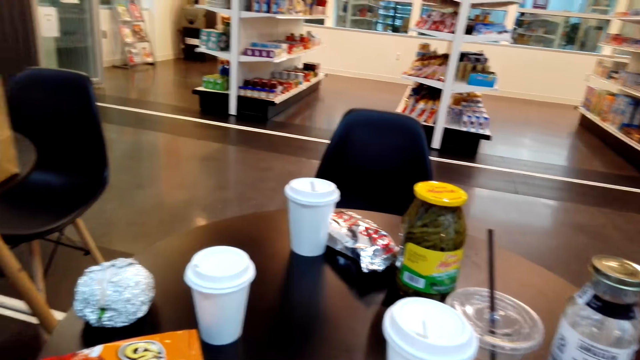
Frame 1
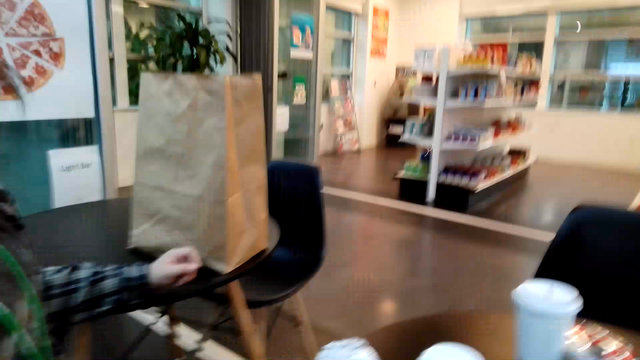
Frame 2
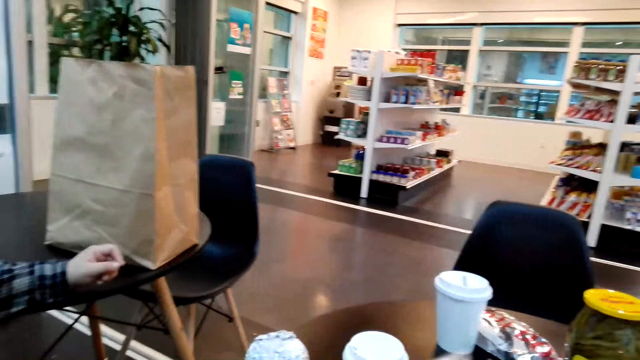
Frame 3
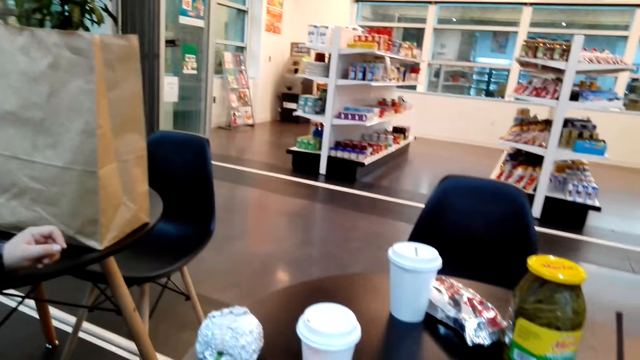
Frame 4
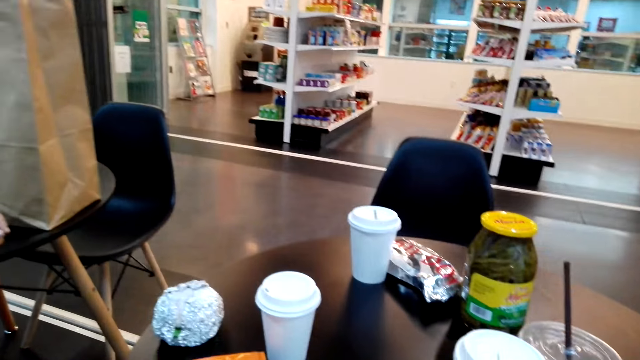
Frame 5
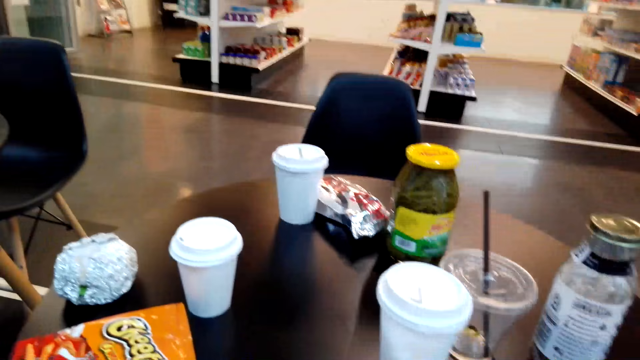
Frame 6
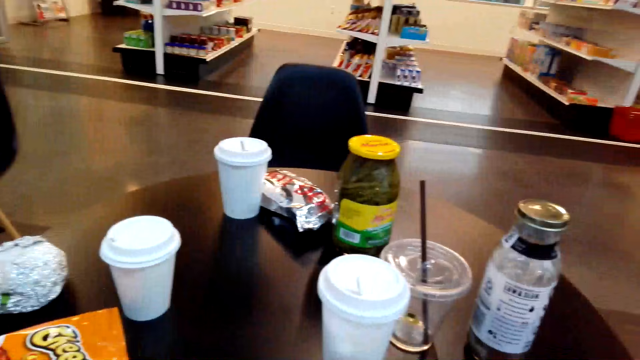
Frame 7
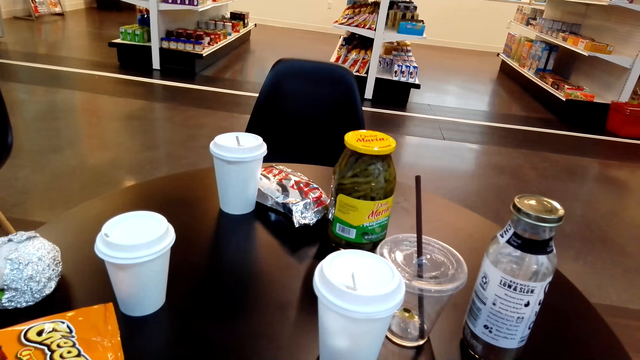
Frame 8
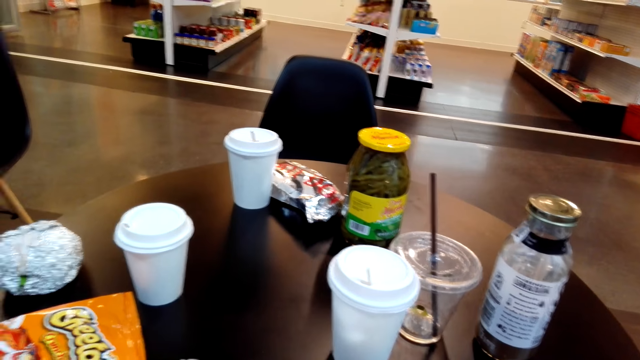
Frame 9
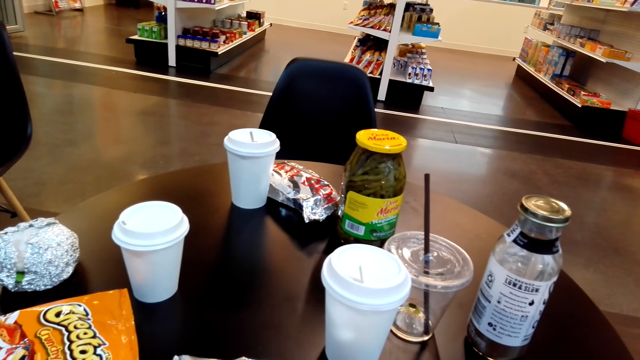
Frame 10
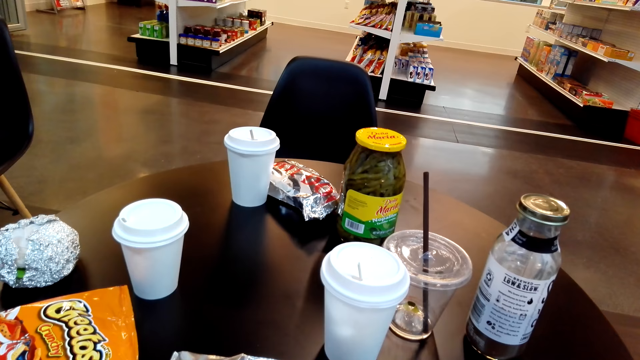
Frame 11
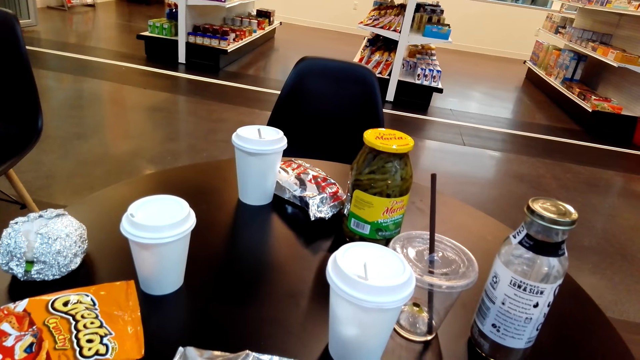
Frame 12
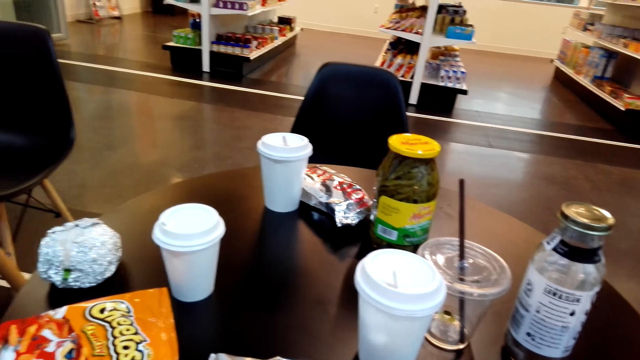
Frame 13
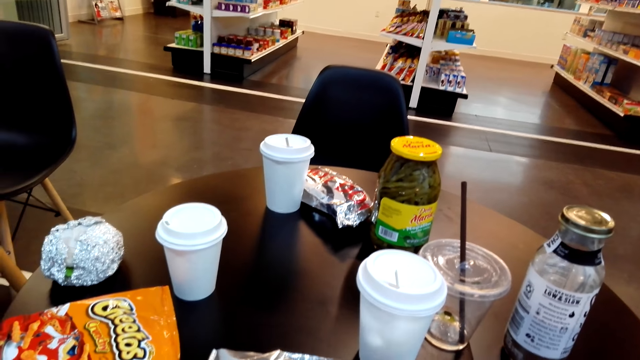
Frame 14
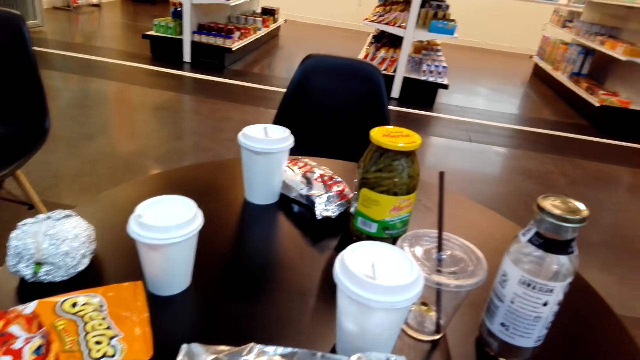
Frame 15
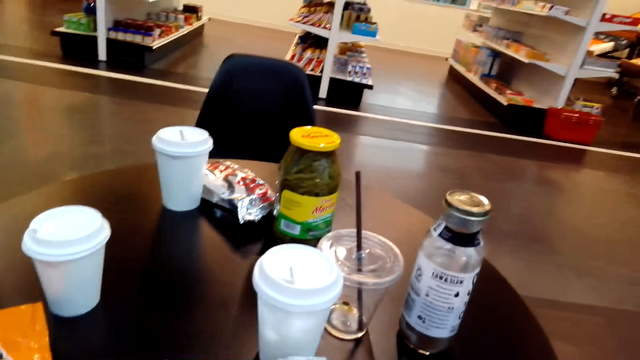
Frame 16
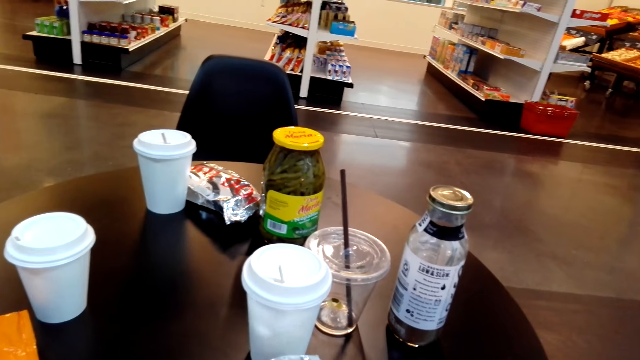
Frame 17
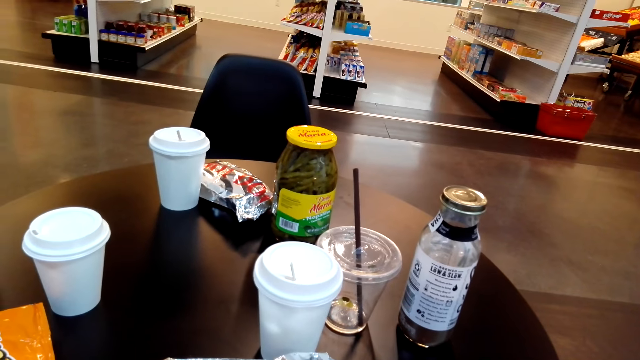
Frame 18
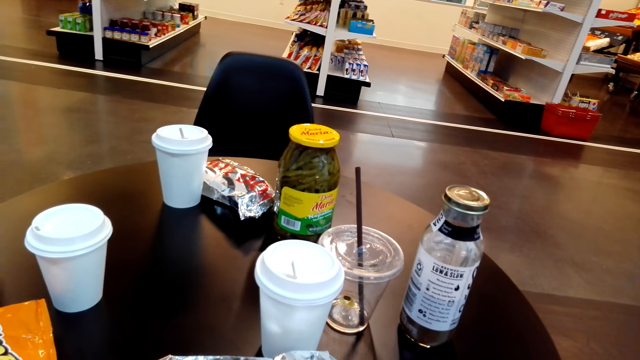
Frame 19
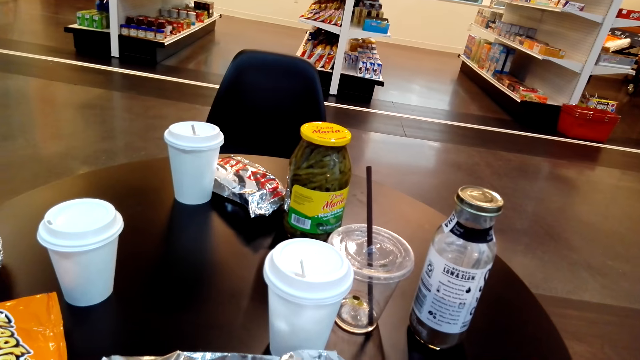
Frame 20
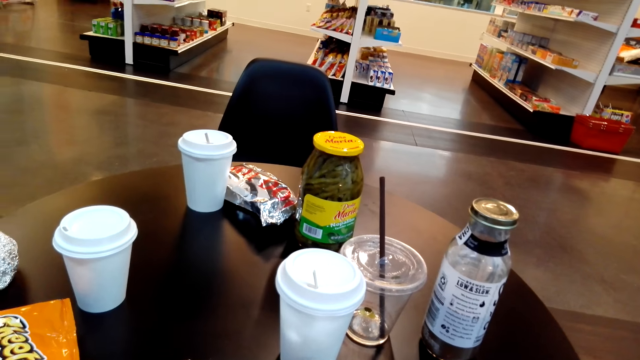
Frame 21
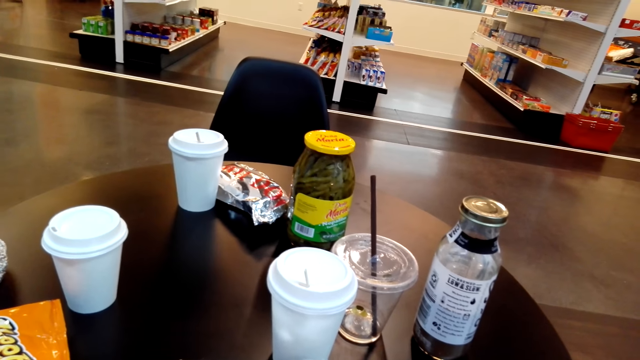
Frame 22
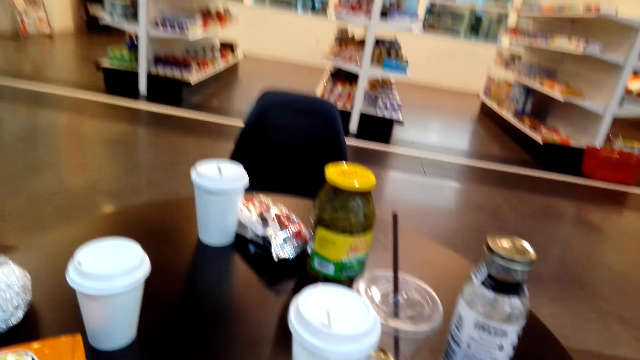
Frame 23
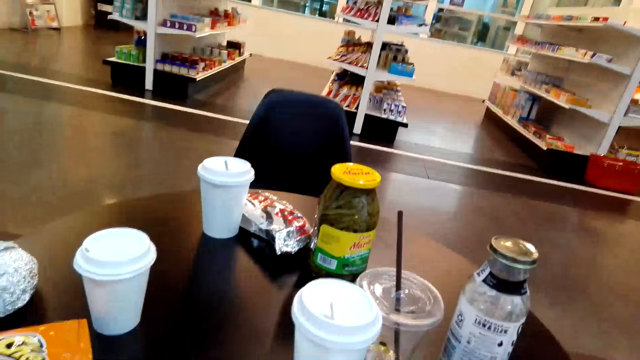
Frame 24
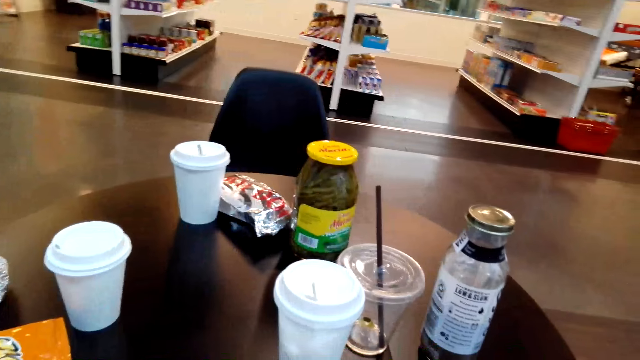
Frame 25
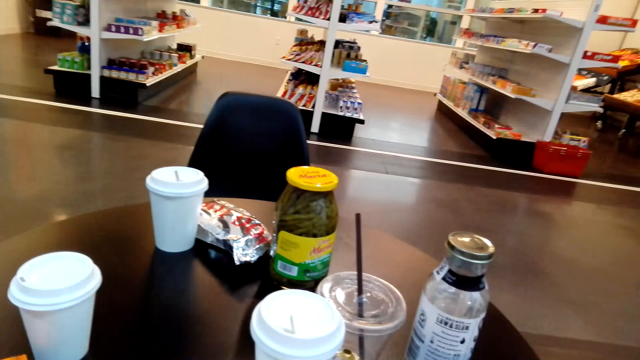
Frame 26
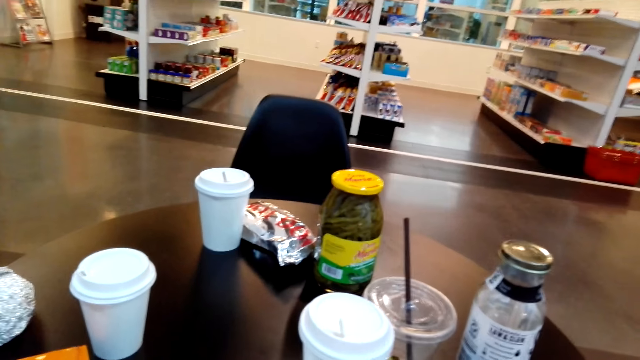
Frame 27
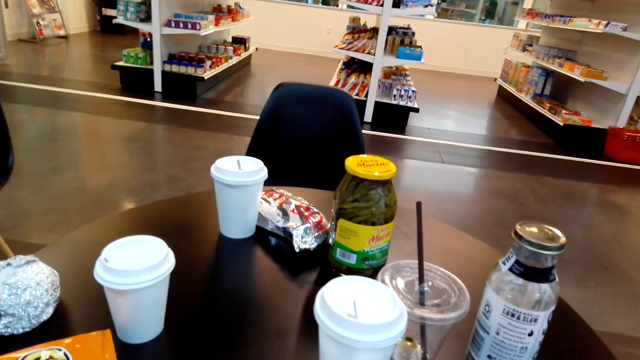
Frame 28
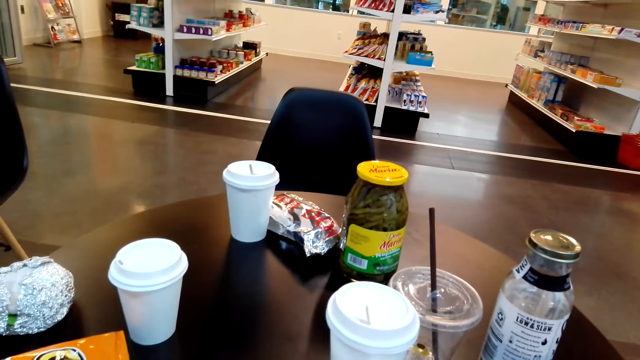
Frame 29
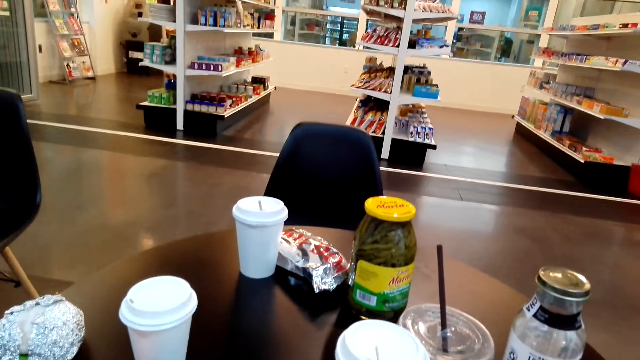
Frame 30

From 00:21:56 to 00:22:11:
A person puts her hands on the tables. The camera wearer looks around.

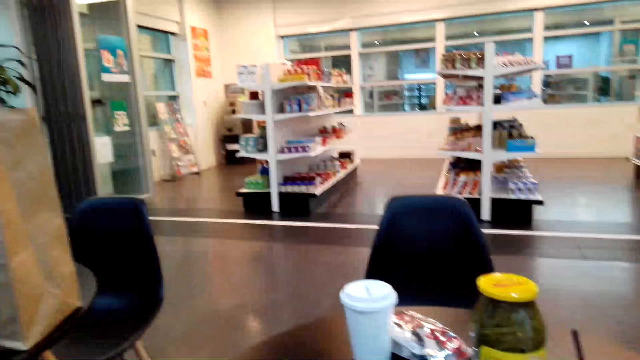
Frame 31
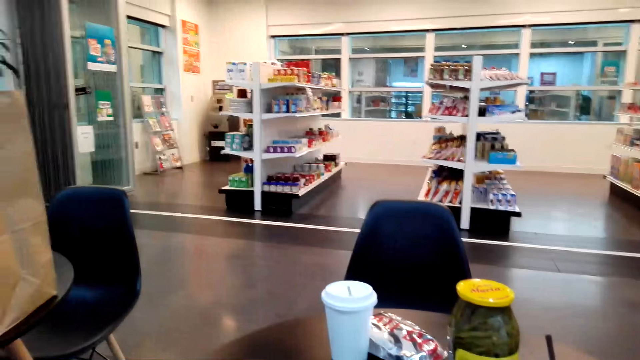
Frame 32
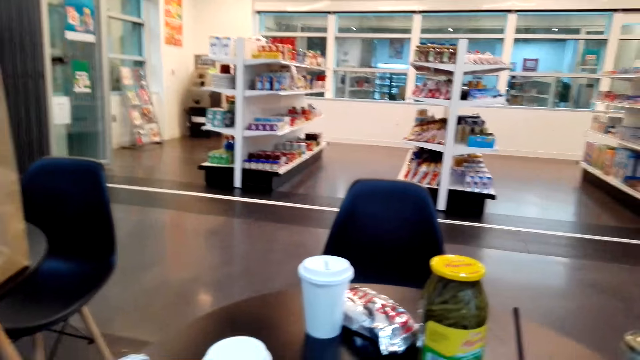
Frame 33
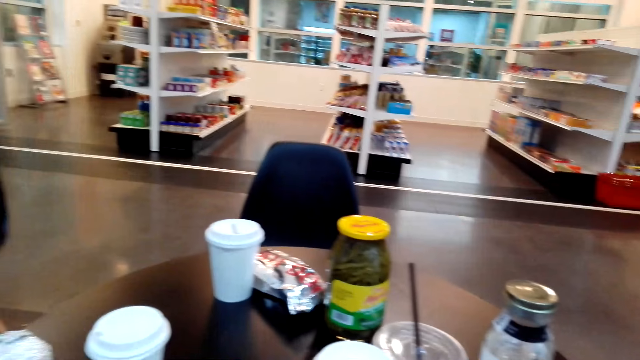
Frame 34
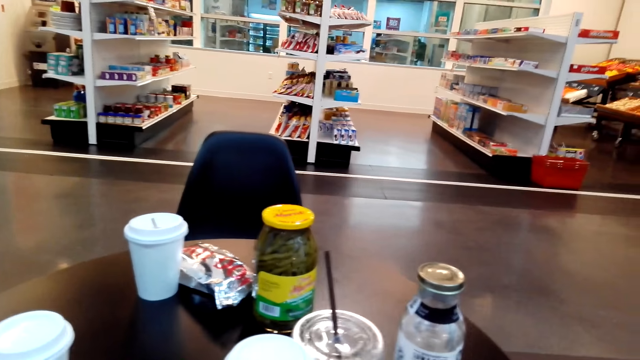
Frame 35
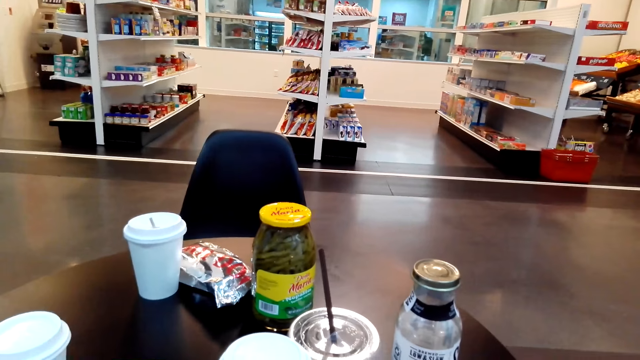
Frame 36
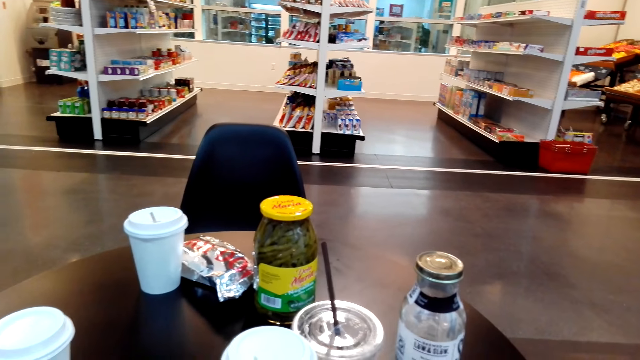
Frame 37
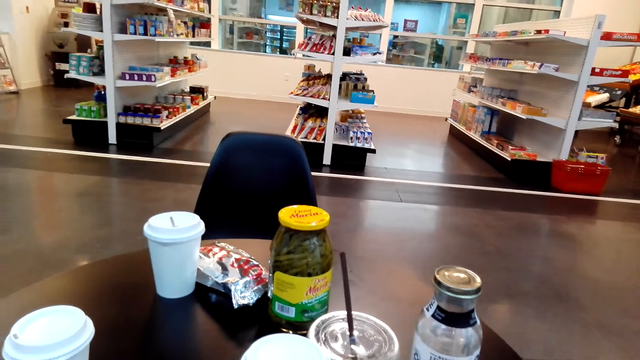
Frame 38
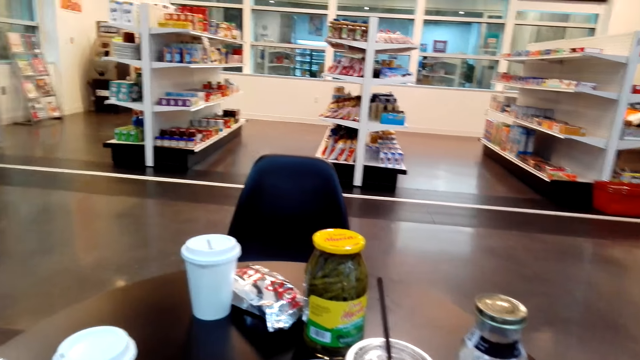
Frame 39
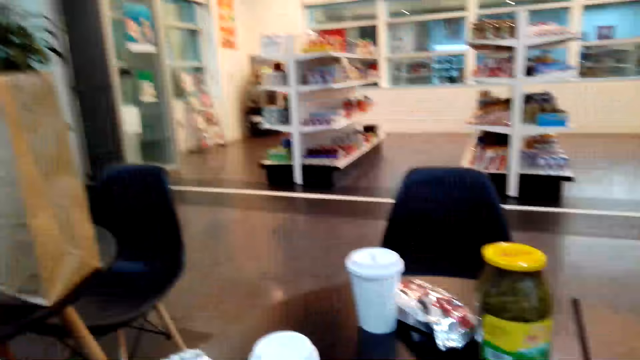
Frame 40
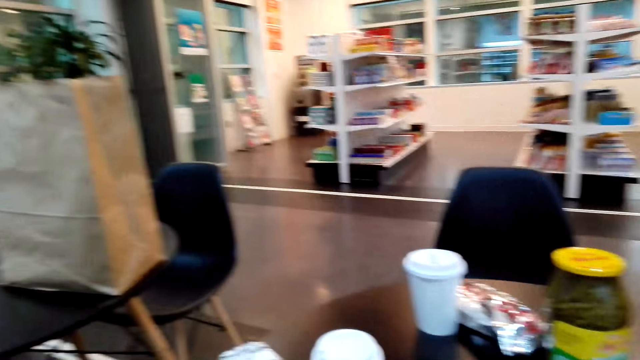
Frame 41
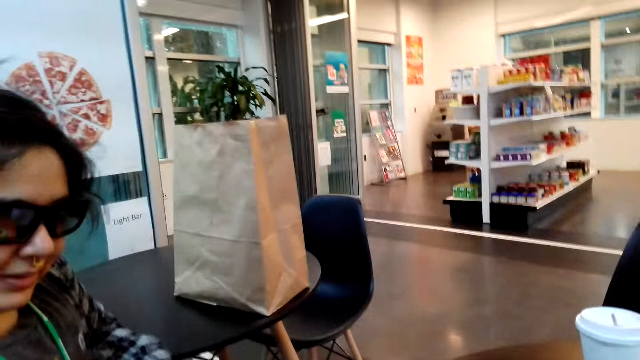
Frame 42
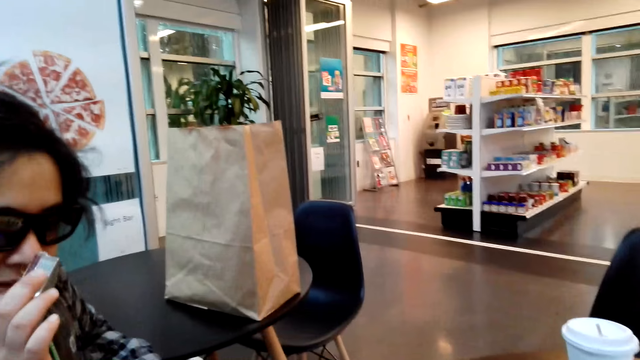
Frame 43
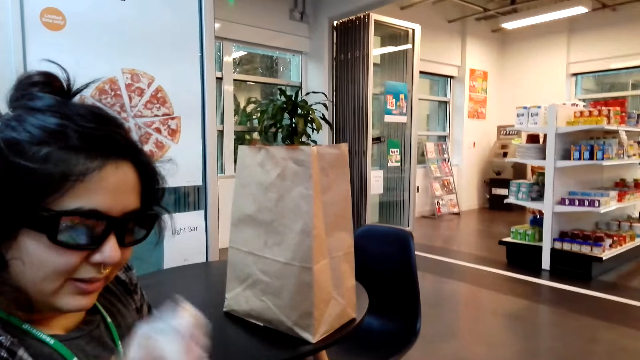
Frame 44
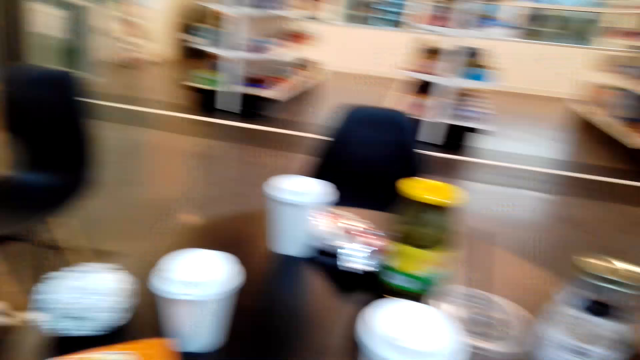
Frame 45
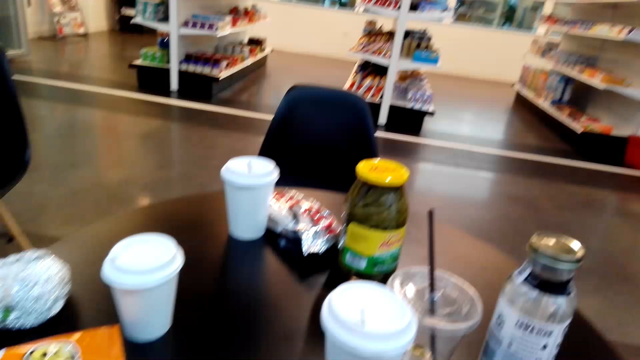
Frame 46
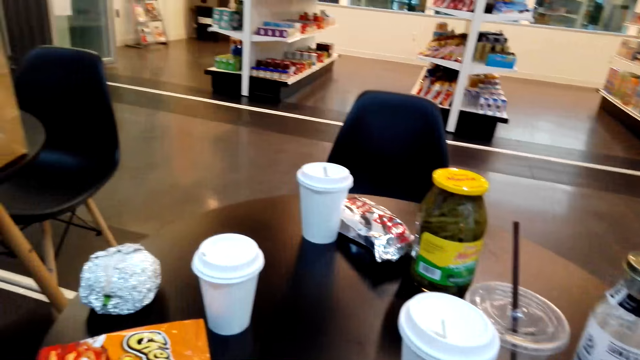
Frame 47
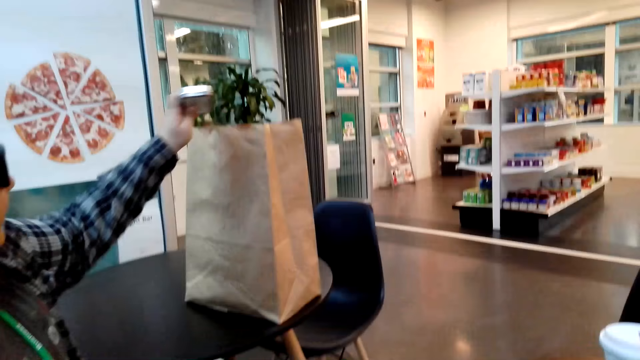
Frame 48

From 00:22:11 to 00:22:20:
A person scratches his nose.
